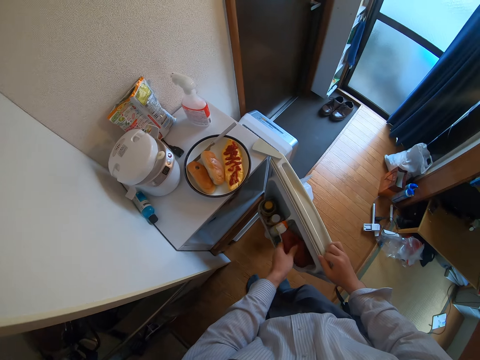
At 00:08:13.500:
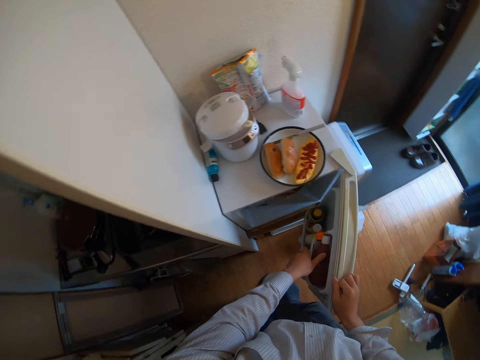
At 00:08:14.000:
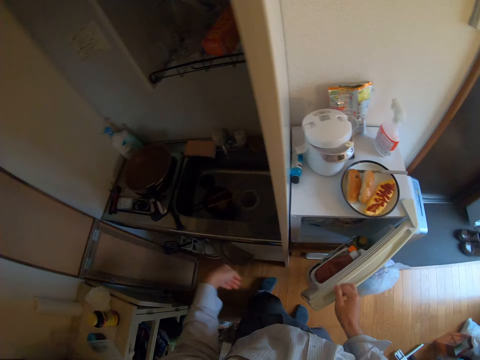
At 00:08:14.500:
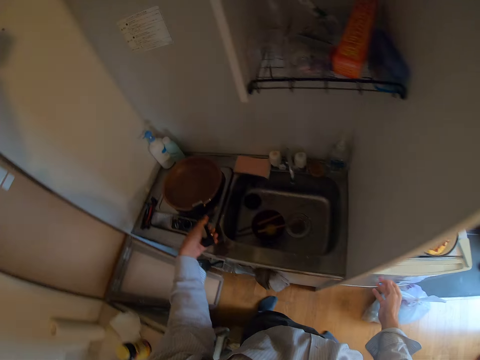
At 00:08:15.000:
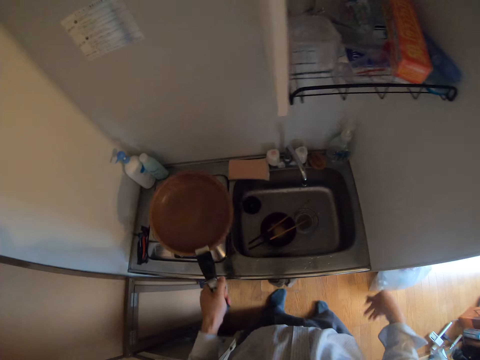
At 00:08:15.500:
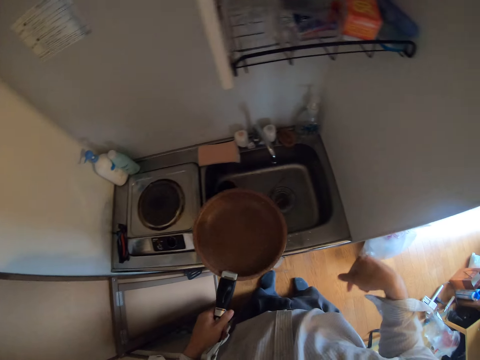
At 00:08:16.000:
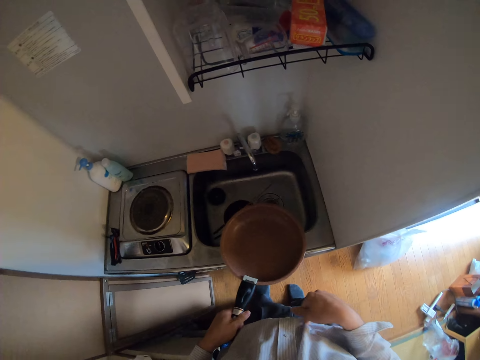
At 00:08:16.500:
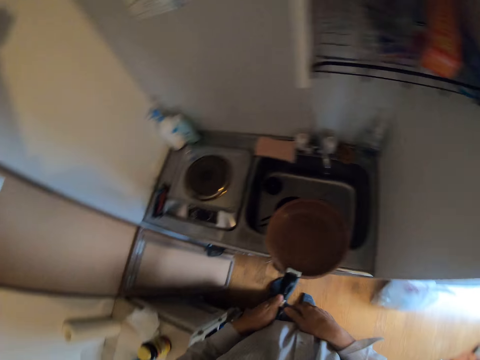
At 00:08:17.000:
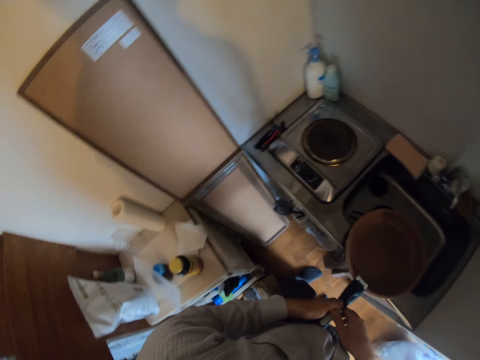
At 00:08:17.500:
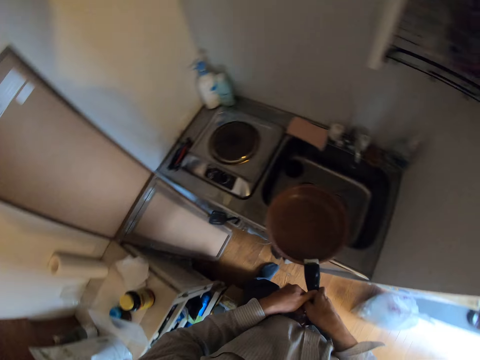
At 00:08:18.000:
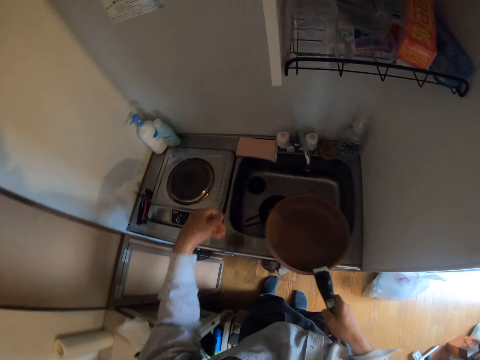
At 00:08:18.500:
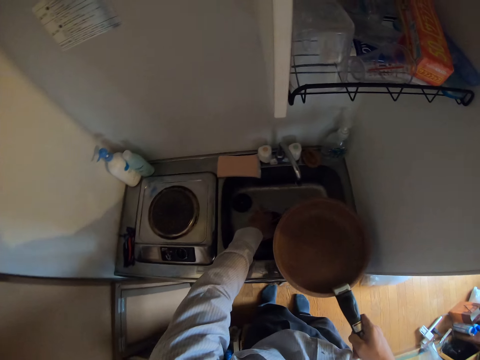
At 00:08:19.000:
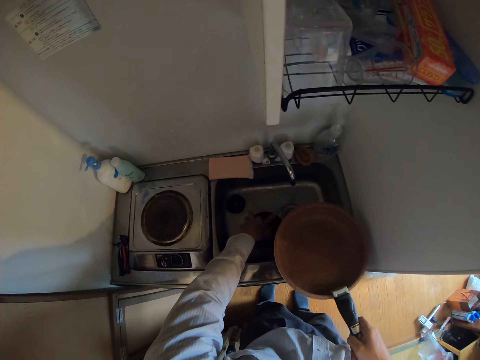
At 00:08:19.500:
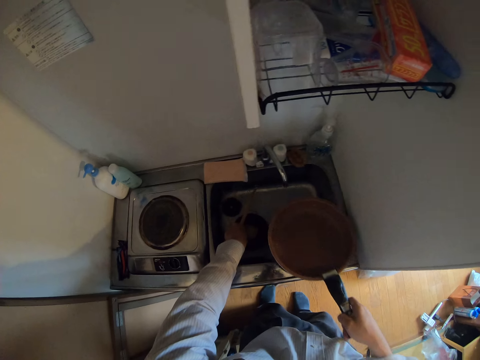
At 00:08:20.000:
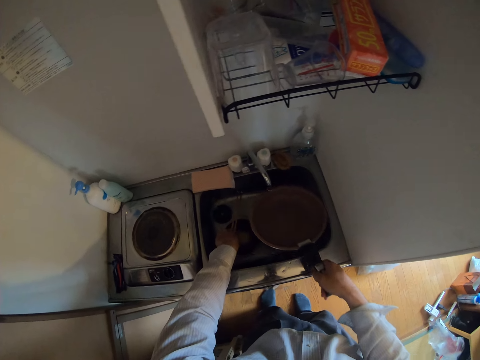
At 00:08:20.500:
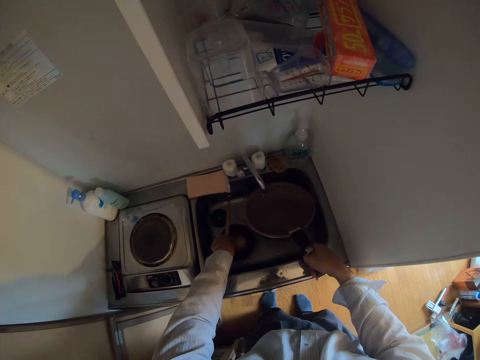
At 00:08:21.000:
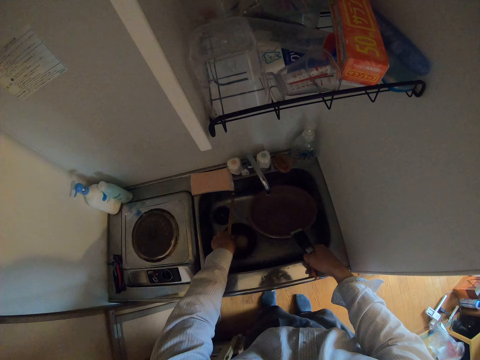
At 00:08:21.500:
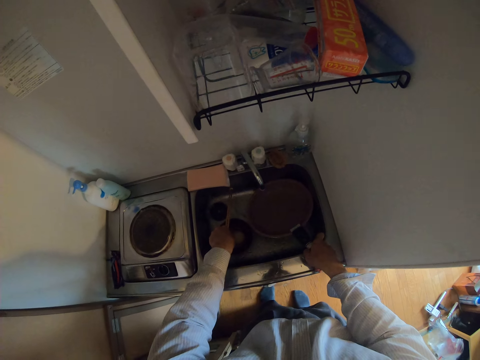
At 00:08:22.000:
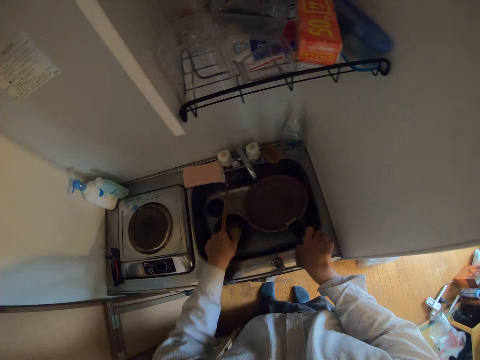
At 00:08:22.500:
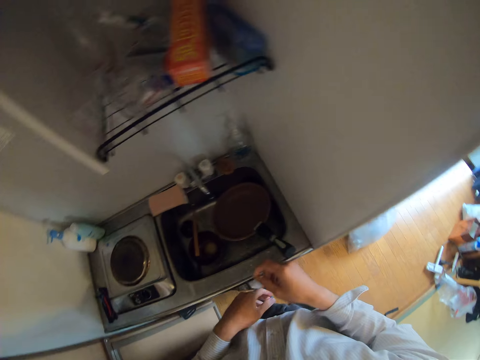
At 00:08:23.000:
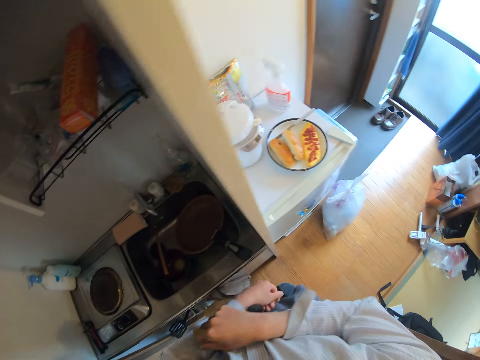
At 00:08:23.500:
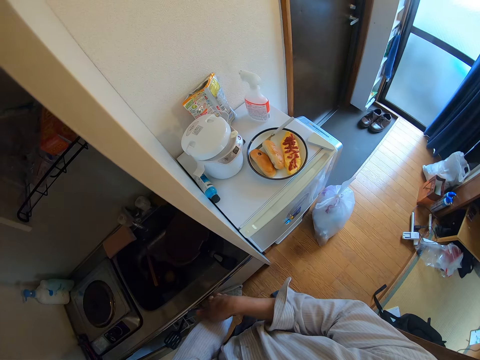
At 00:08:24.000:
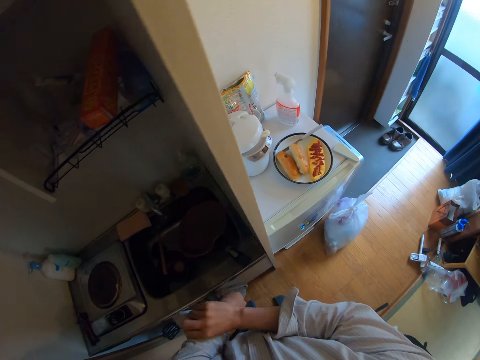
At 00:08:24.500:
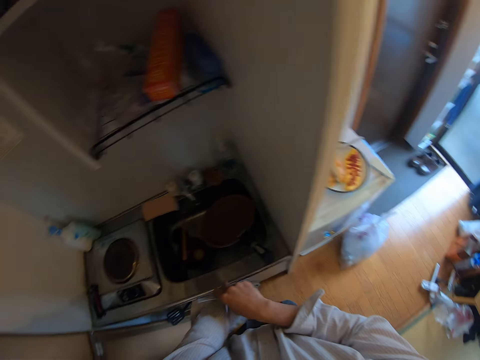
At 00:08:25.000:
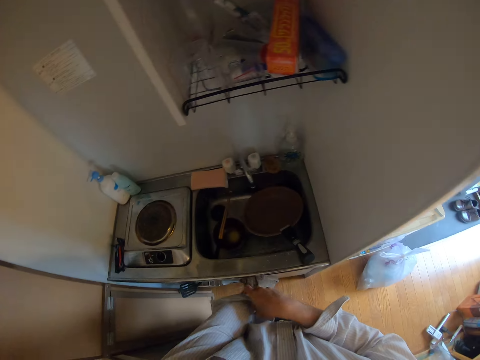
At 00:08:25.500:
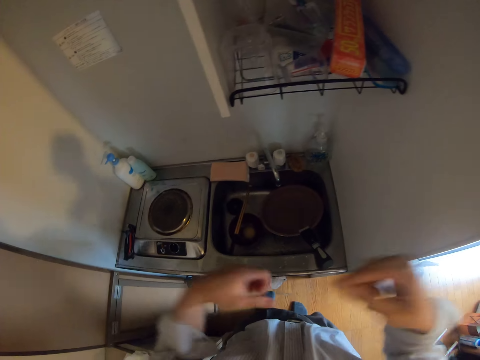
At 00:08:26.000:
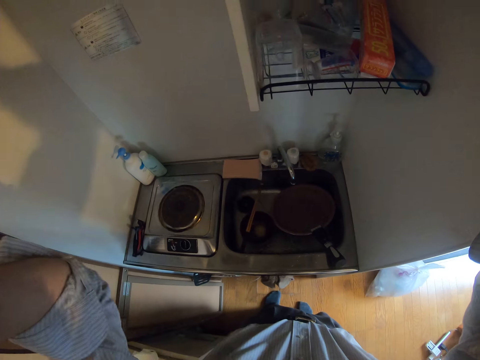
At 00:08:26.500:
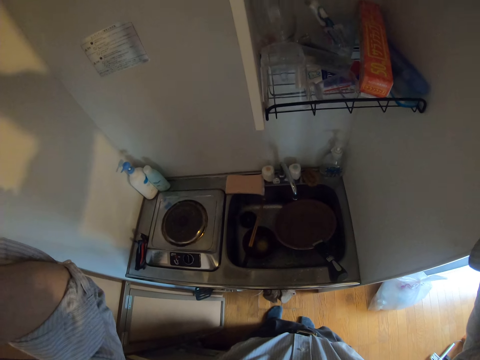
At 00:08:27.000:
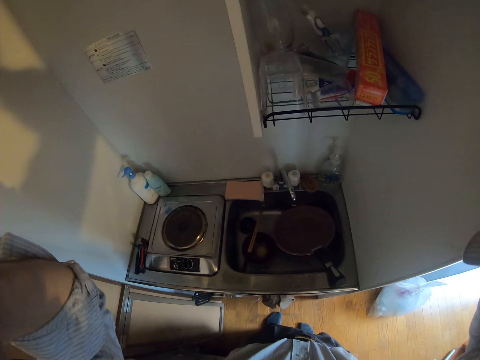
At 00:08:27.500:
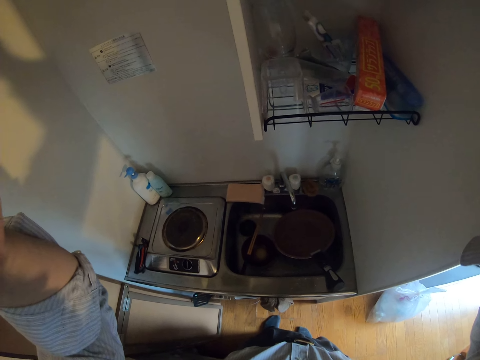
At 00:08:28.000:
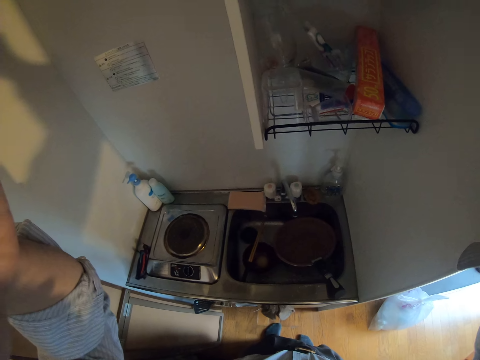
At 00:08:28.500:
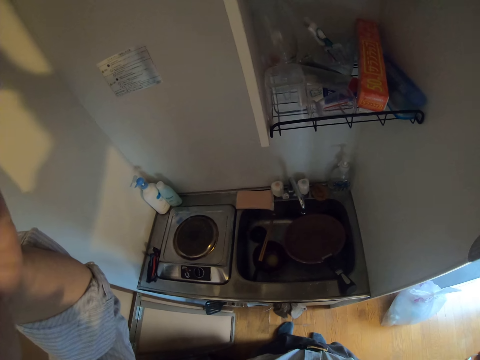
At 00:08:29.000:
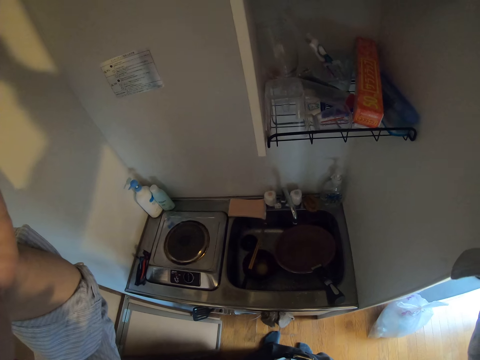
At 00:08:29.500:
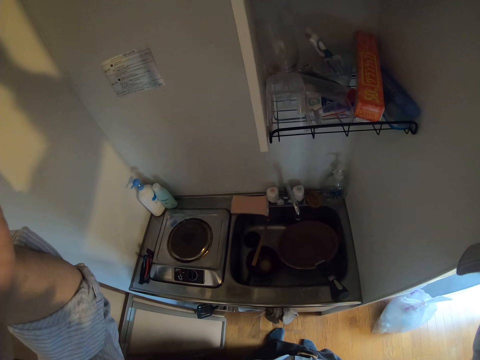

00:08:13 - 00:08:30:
The camera wearer places the bottle in the fridge. He pushes the fridge door forwards. He closes the fridge. He moves his hand towards the pan. He takes the frypan from the stove. He holds the pan's handle with his hand. He pulls the pan forwards. He moves the pan towards the sink. He places the pan on the edge of the sink. He holds the pan with both his hands. He moves his hand forwards. He moves aside the pair of chopsticks in the sink. He holds the bowl with his hand. He pushes the bowl backwards. He places the pan in the sink. He moves his hands towards him. He folds the cuff of his left sleeve of his shirt. He raises his hands to his face. He stares at the sink.
